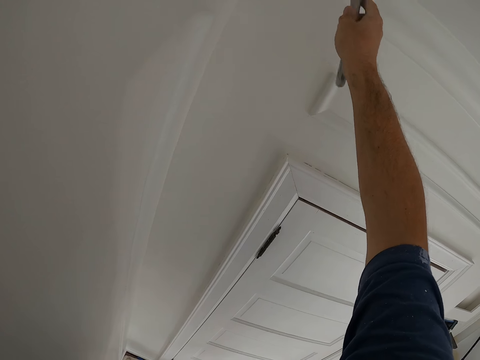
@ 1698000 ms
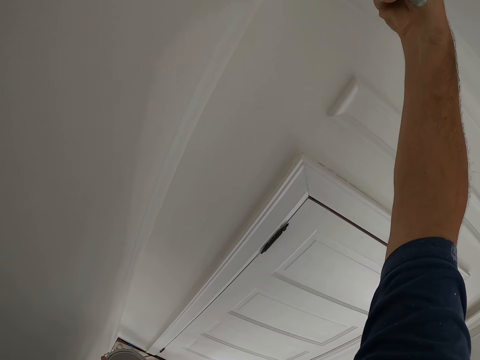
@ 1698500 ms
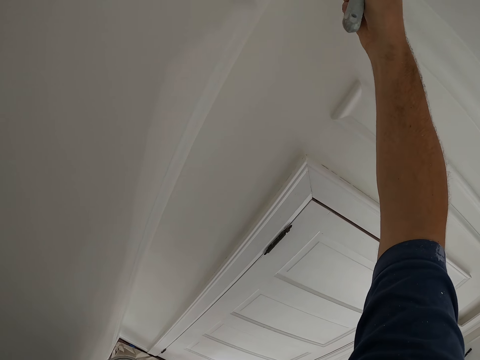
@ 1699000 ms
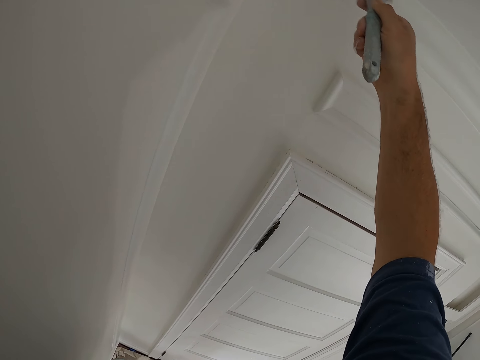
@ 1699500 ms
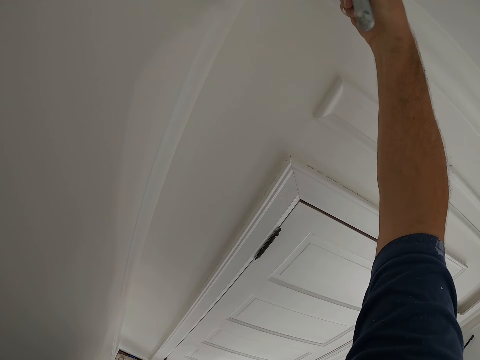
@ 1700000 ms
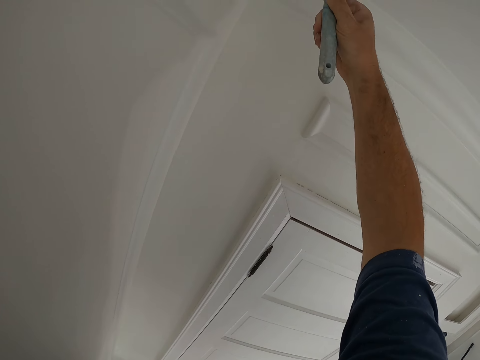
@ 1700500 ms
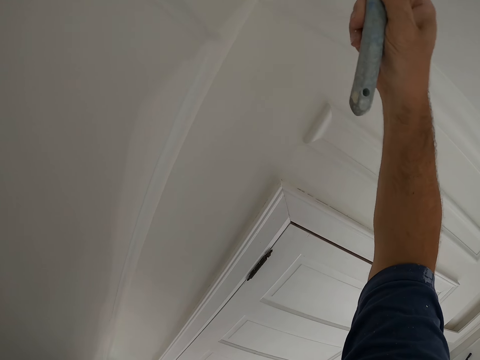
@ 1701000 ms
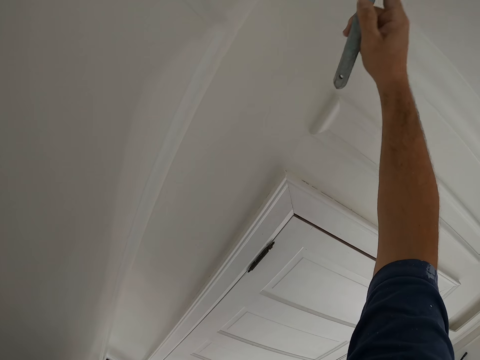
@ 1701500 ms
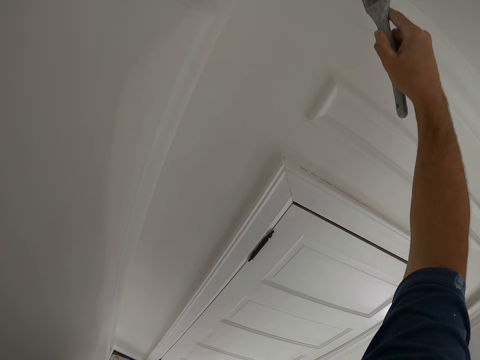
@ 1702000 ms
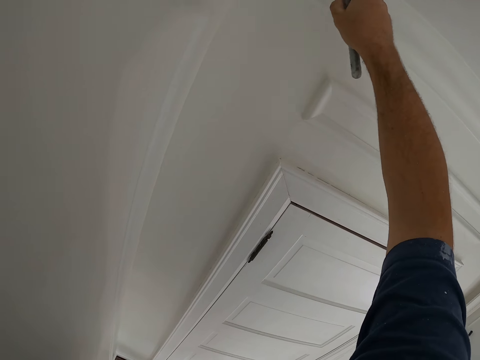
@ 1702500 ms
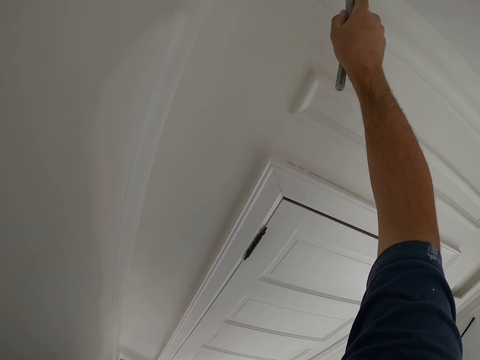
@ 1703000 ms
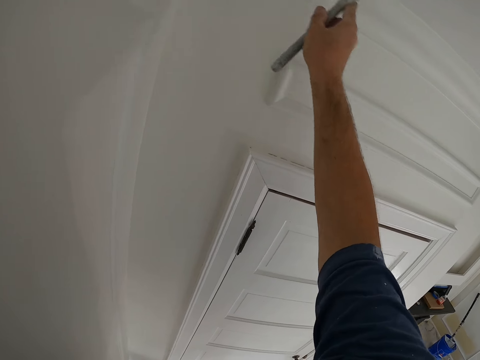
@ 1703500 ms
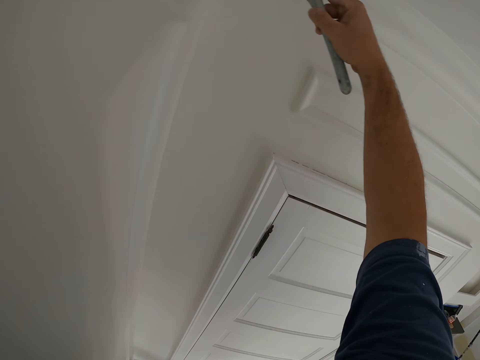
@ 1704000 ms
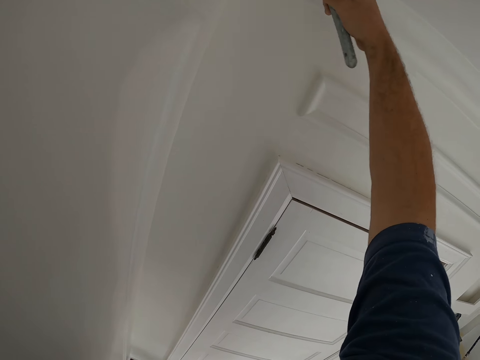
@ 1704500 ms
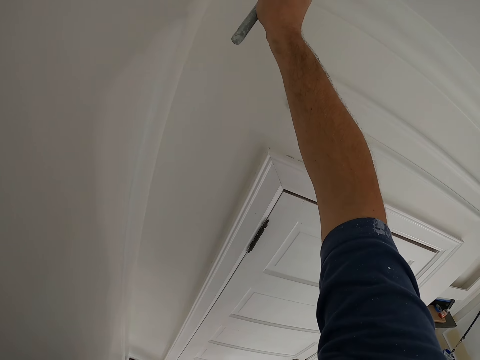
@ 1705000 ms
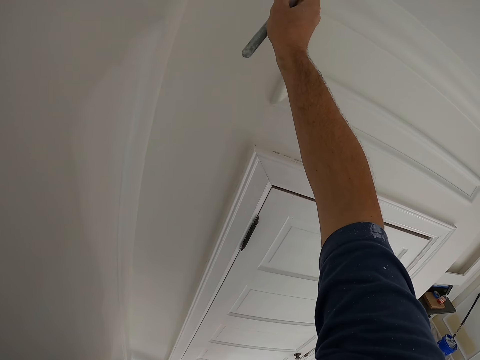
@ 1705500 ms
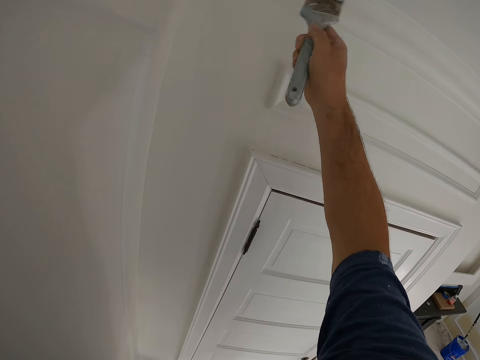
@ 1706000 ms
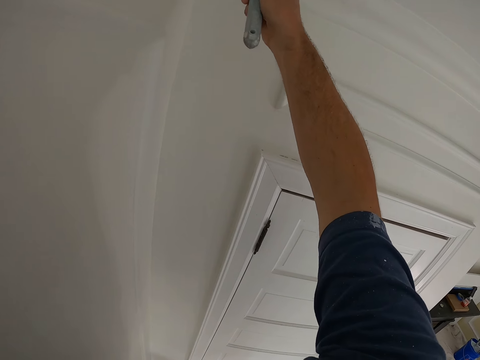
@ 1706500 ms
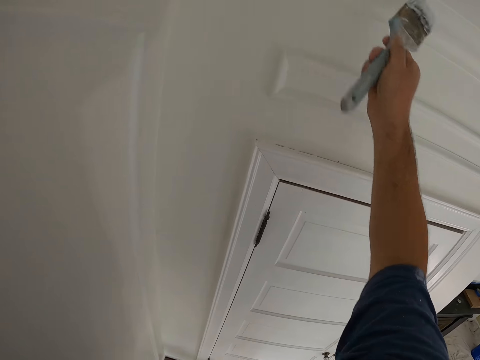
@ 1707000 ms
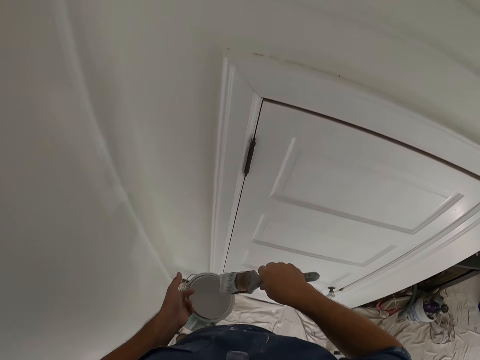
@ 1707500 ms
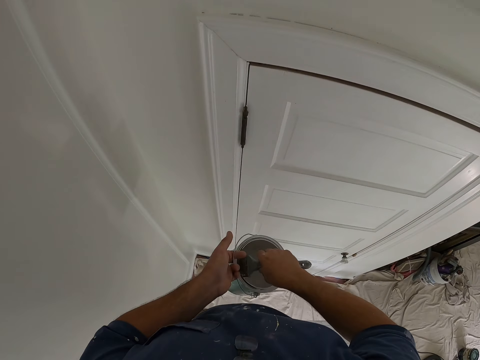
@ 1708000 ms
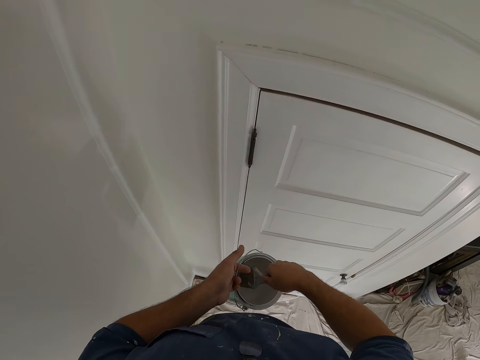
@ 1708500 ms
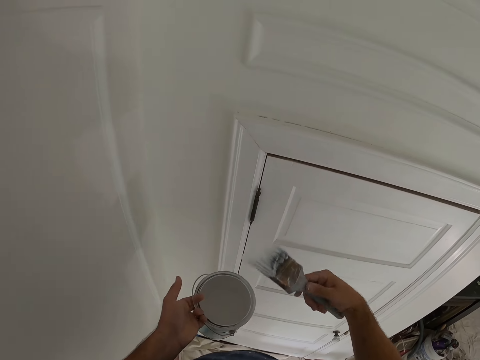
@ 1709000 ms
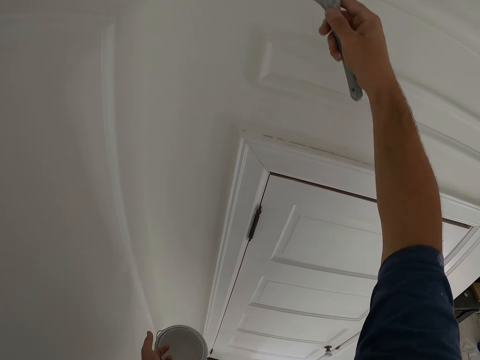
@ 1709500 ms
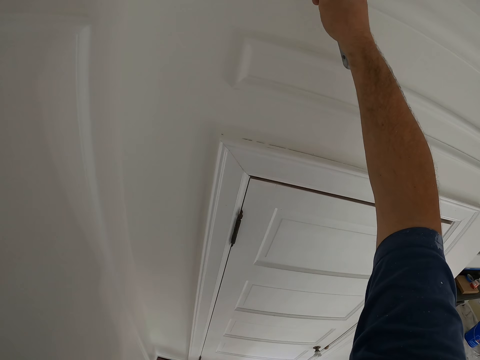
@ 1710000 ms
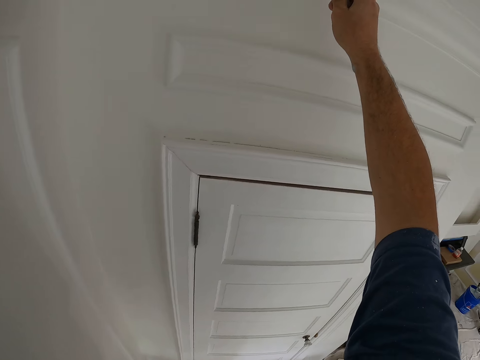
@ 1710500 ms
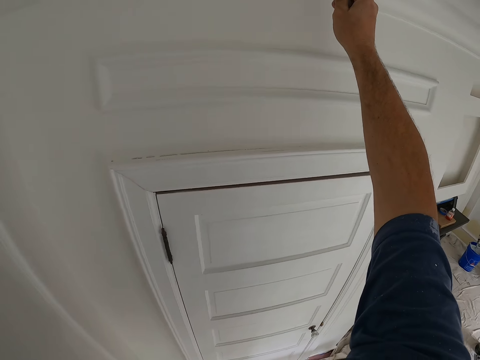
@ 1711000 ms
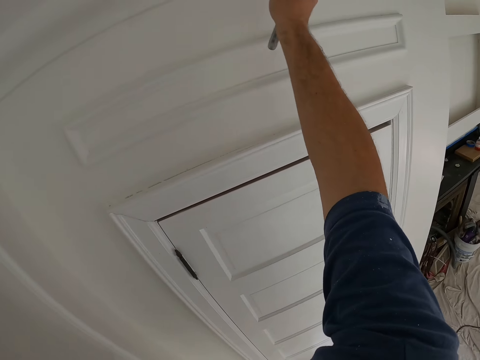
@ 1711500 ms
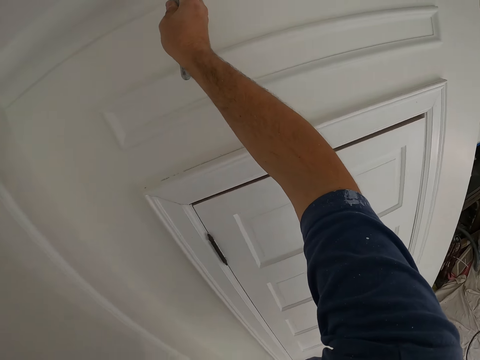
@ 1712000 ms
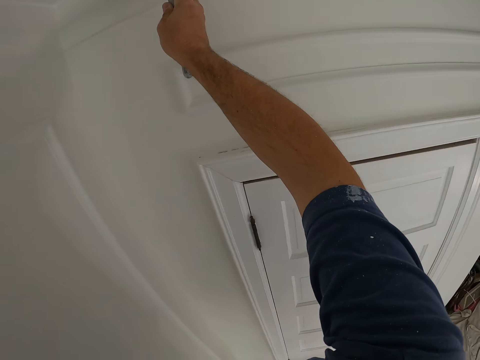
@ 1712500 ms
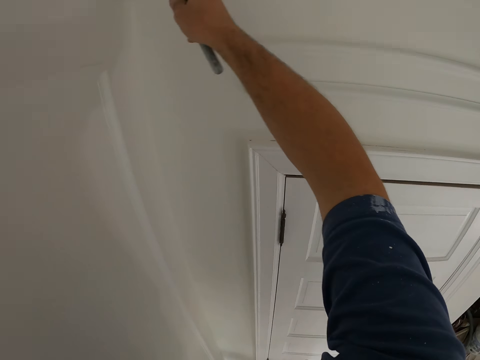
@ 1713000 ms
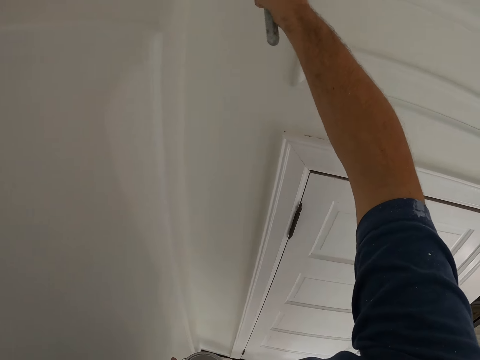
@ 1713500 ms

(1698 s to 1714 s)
The camera wearer removes the paint brush from the wall. They touch the paint in the paint can with the paint brush. They remove the paint brush from the paint can. They paint the wall with the paint brush.

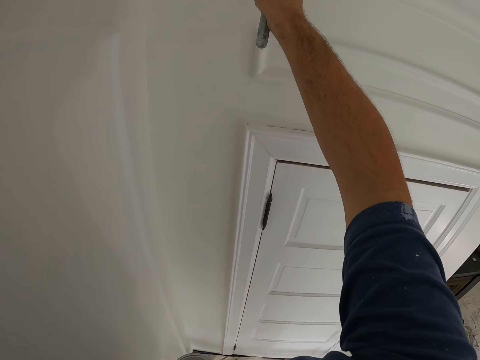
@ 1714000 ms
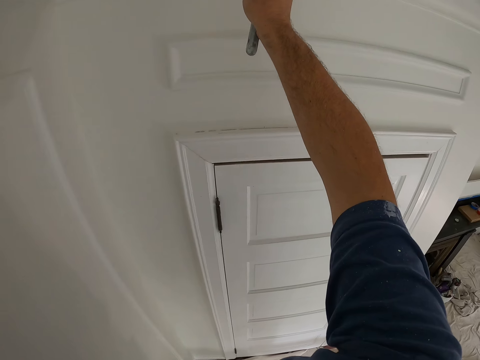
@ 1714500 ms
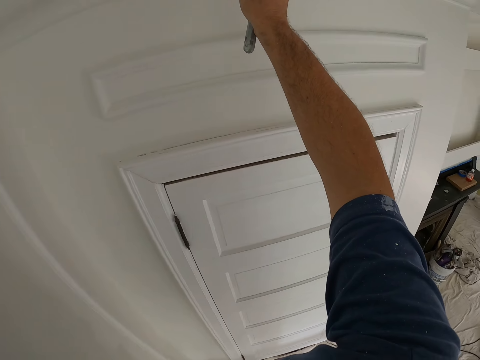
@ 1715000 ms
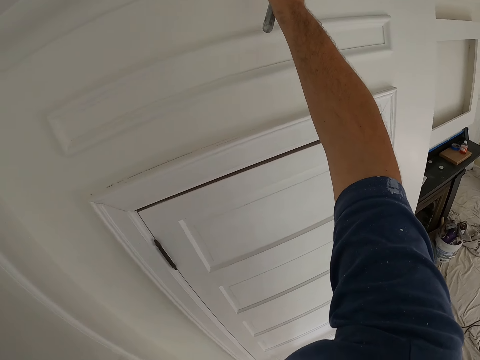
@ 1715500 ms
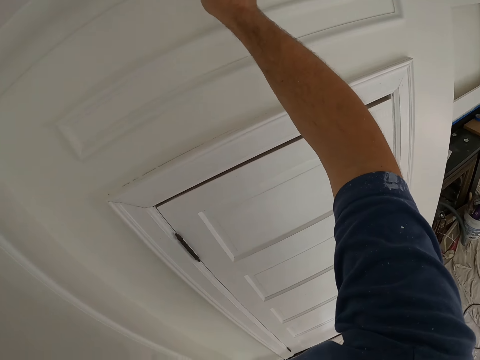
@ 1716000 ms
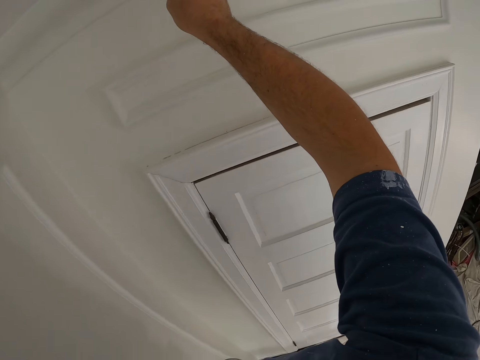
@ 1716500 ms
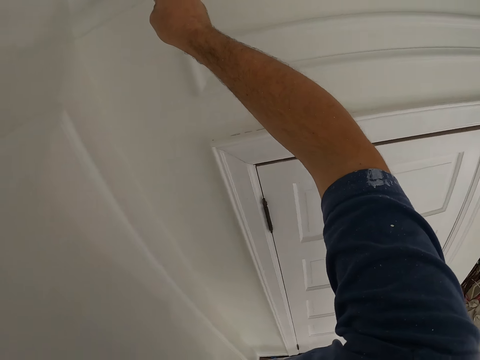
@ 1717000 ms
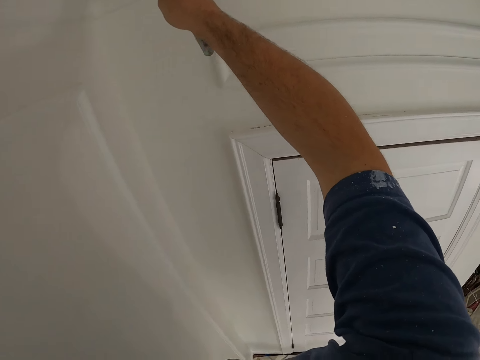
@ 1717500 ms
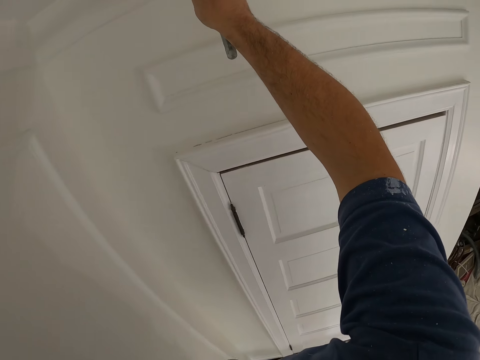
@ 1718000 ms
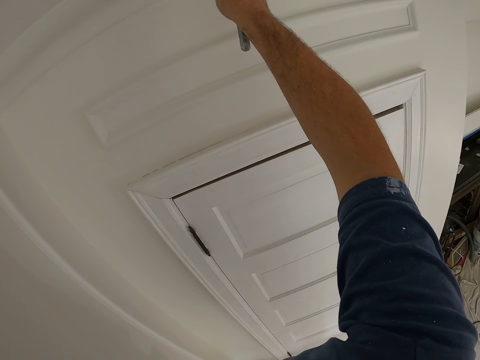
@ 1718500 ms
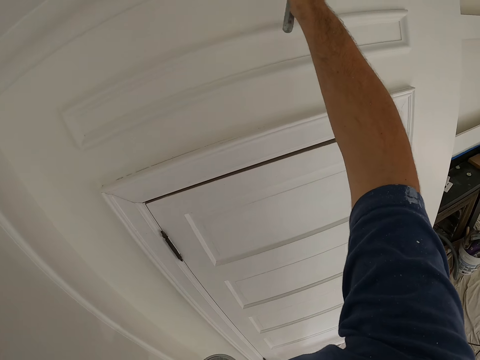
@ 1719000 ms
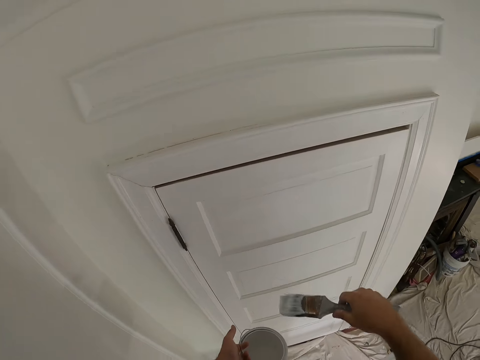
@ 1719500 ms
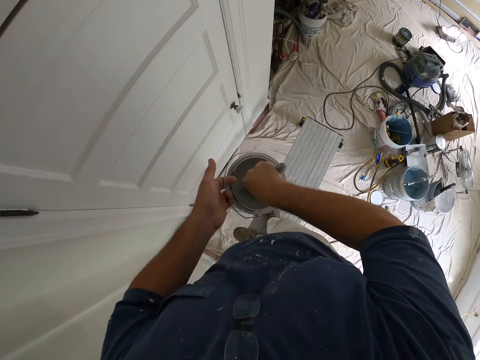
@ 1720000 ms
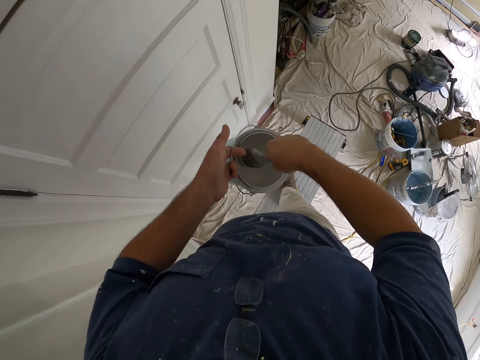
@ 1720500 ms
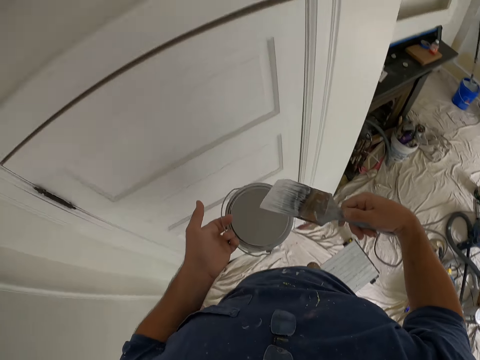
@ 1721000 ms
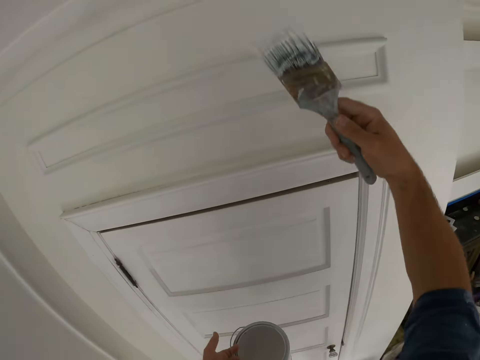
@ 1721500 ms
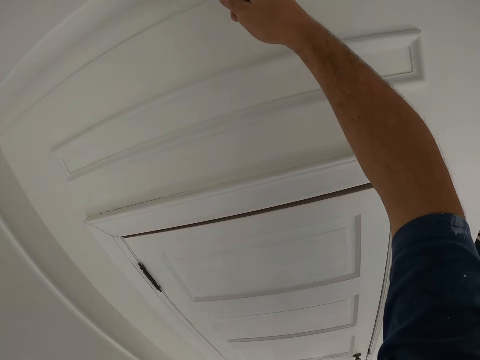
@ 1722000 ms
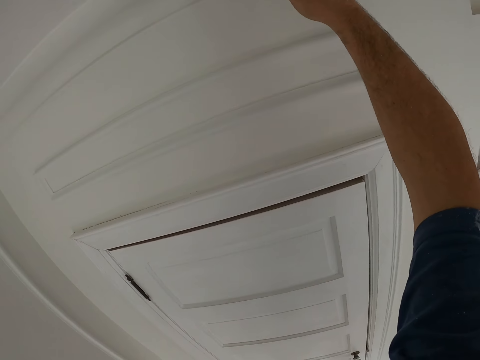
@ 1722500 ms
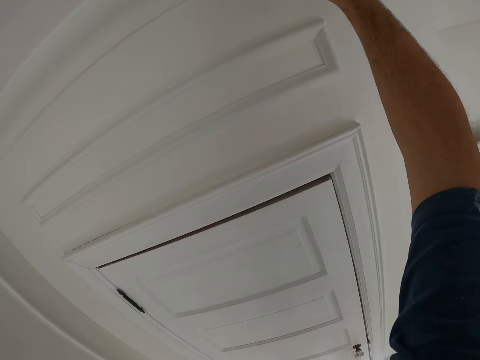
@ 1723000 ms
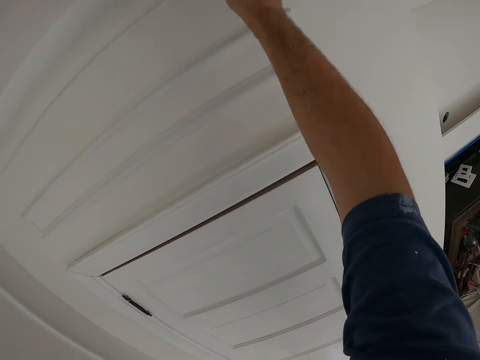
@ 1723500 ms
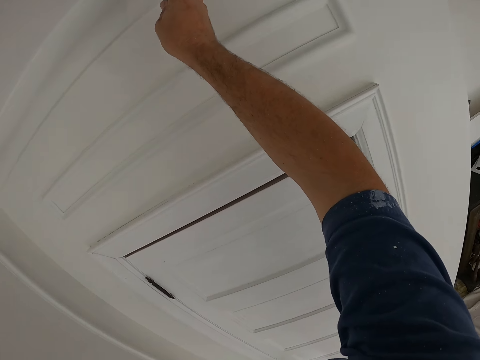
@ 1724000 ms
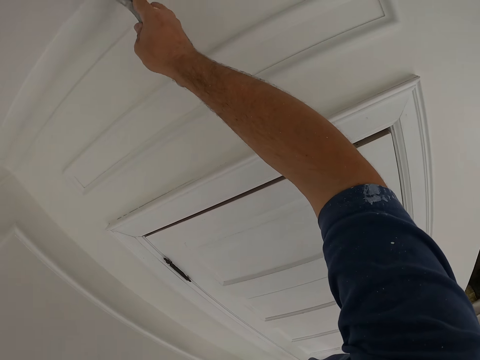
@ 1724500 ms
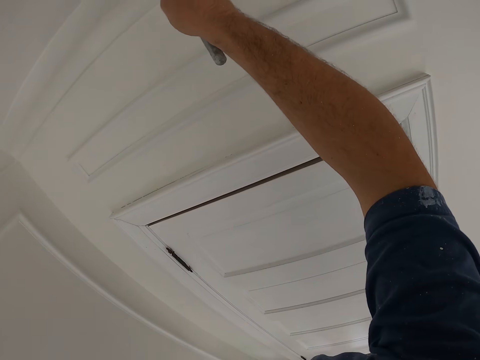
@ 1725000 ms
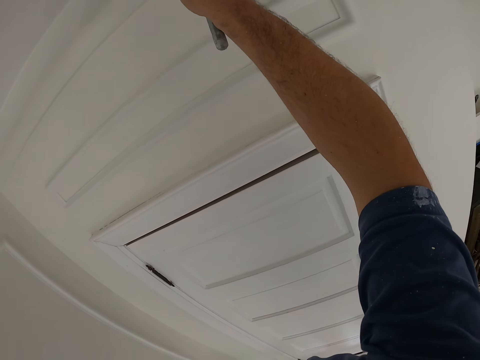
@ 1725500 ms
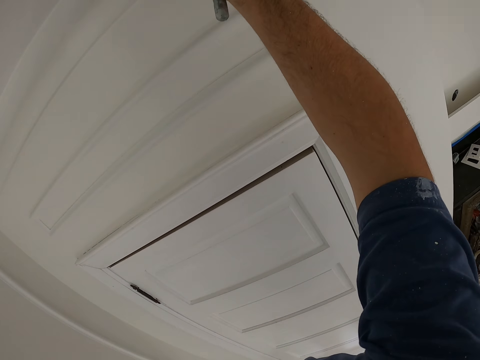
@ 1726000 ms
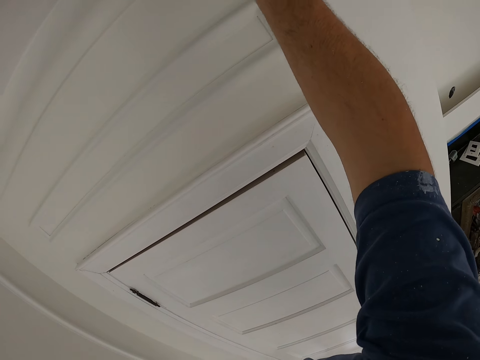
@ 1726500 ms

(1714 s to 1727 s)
The camera wearer removes the paint brush from the wall. They touch the paint in the paint can with the paint brush. They remove the paint brush from the paint can. They paint the wall with the paint brush.
